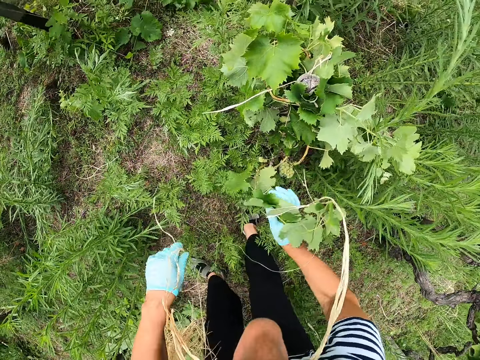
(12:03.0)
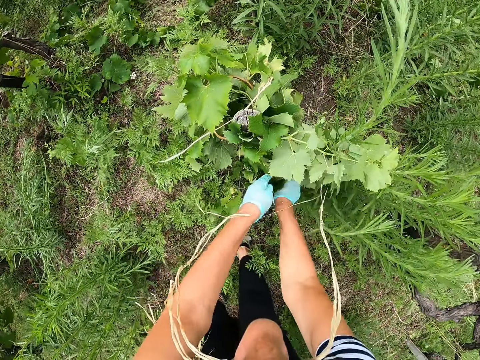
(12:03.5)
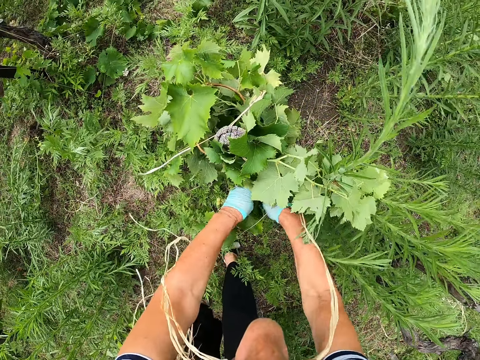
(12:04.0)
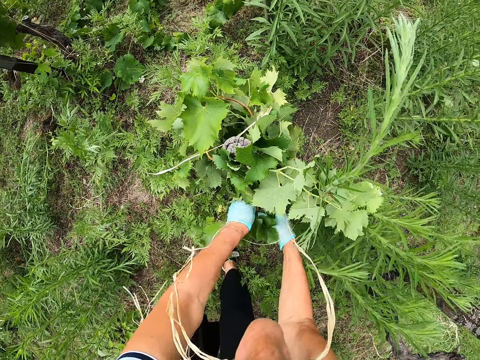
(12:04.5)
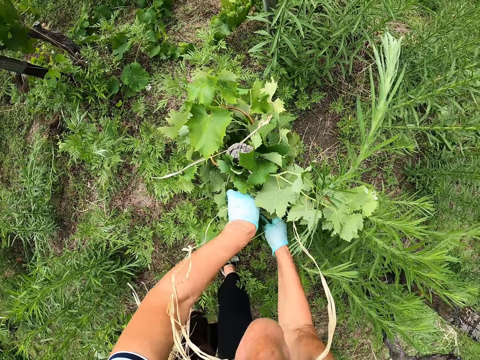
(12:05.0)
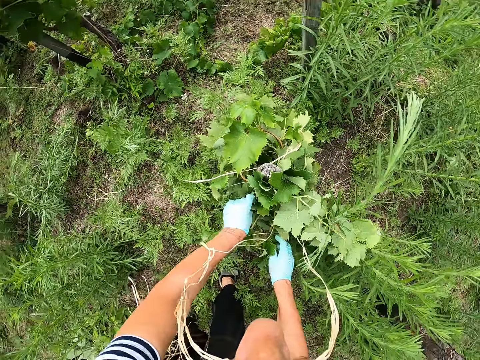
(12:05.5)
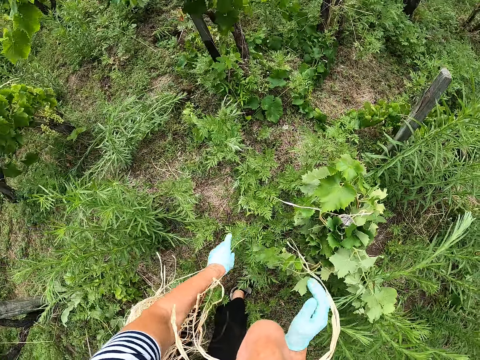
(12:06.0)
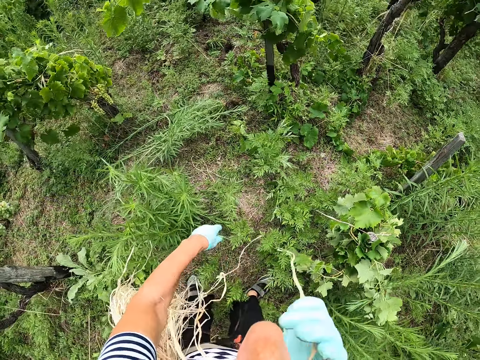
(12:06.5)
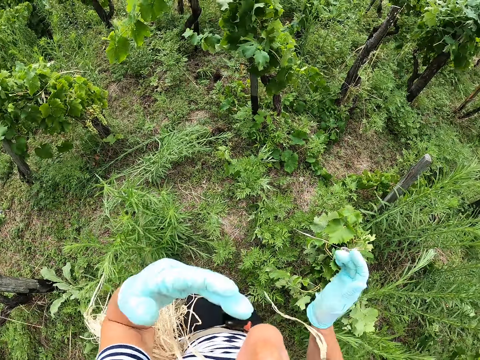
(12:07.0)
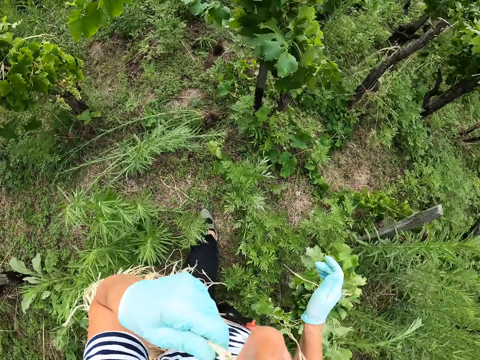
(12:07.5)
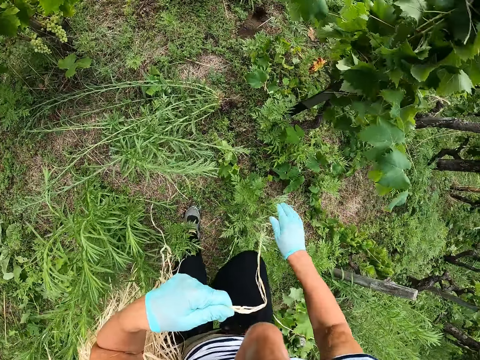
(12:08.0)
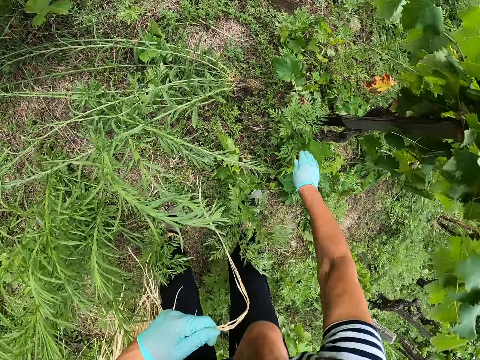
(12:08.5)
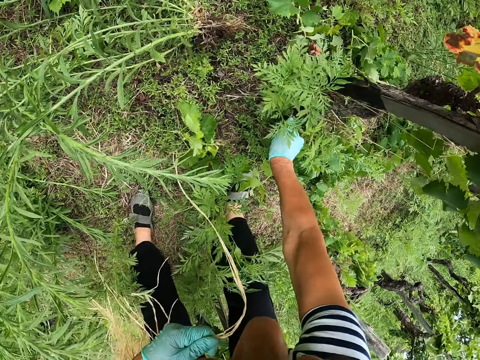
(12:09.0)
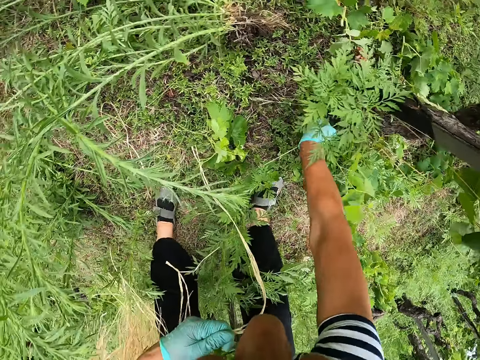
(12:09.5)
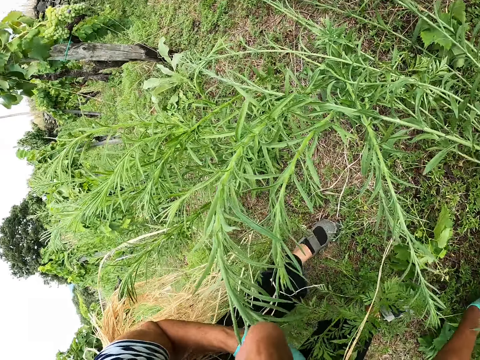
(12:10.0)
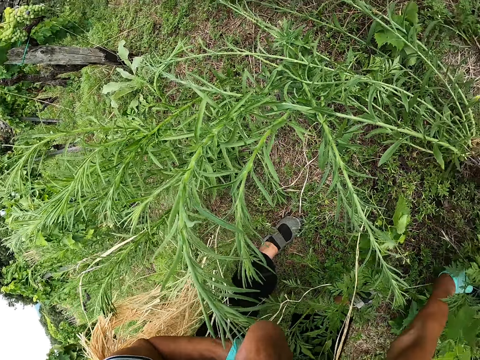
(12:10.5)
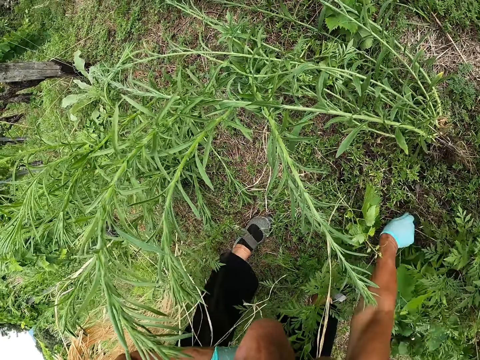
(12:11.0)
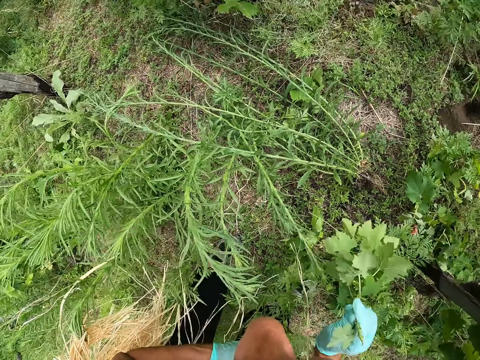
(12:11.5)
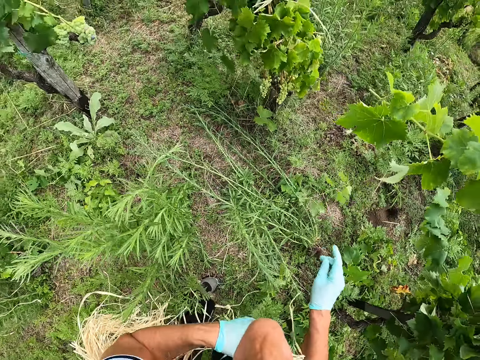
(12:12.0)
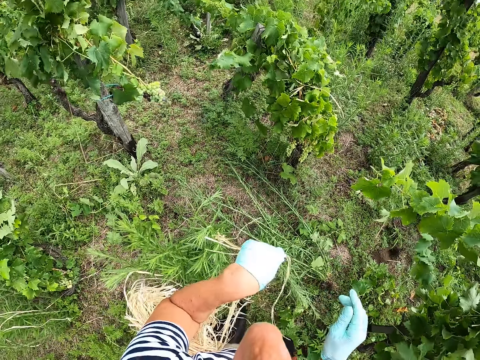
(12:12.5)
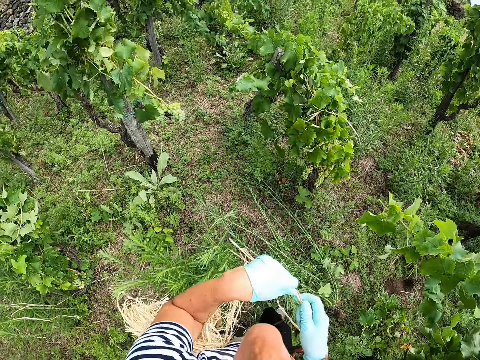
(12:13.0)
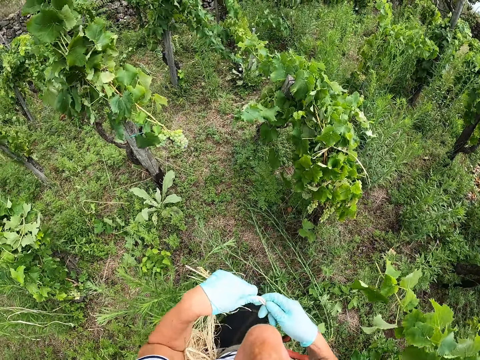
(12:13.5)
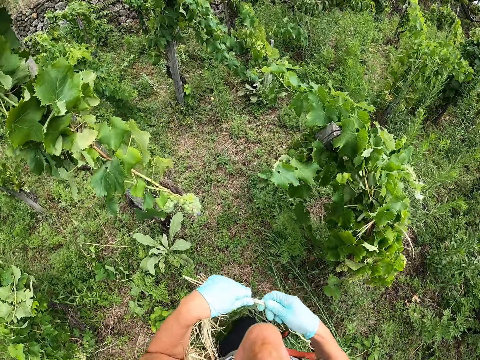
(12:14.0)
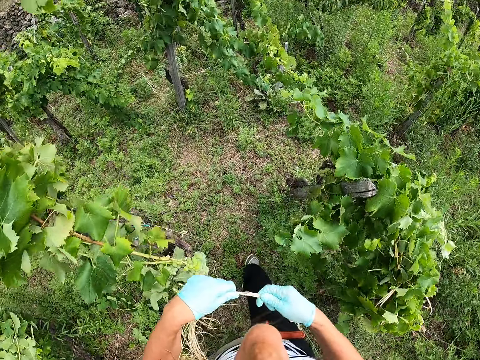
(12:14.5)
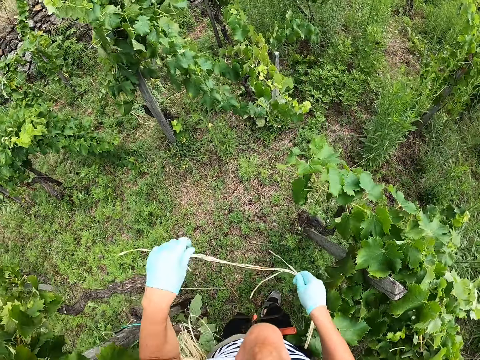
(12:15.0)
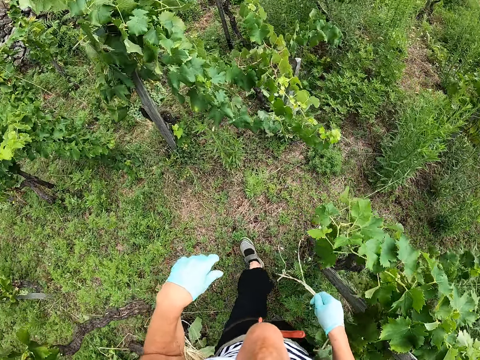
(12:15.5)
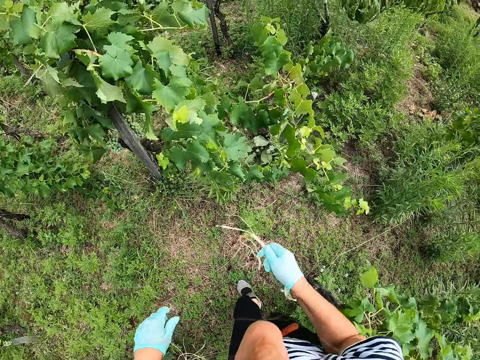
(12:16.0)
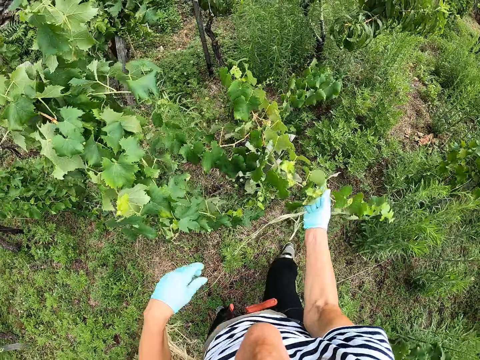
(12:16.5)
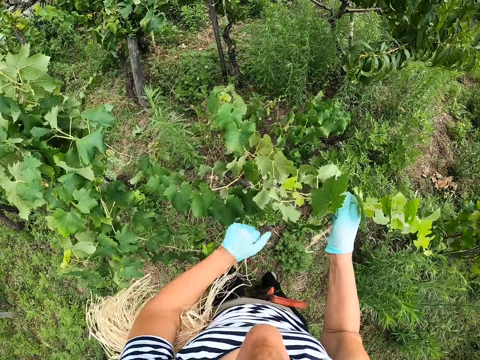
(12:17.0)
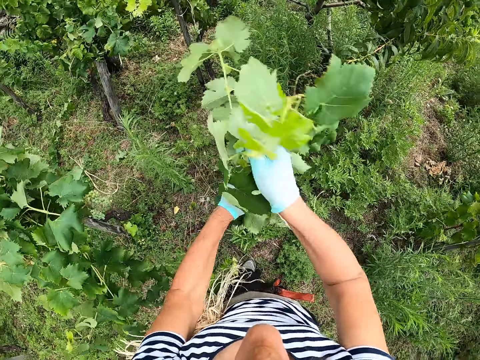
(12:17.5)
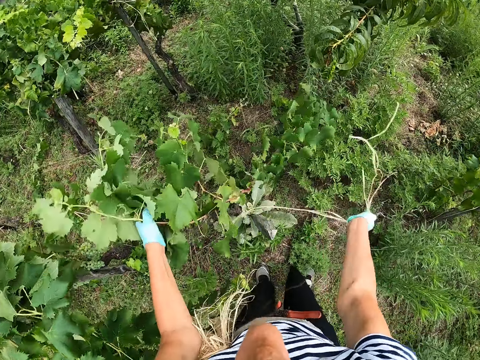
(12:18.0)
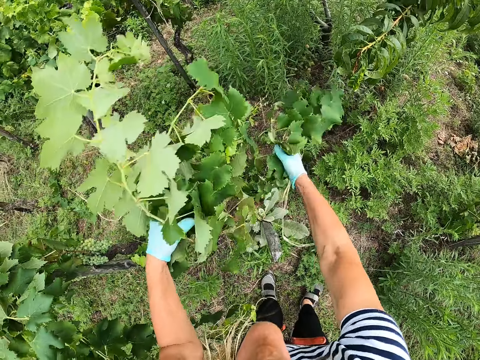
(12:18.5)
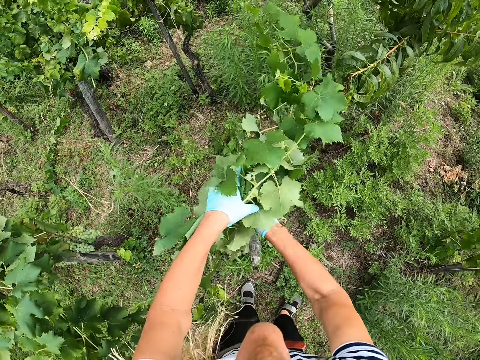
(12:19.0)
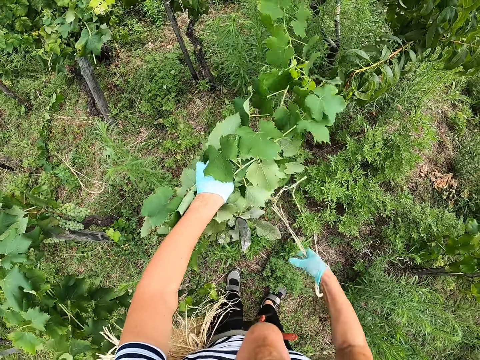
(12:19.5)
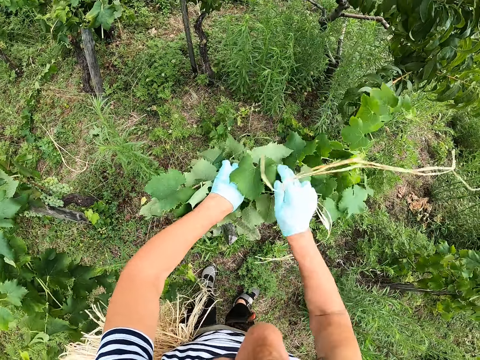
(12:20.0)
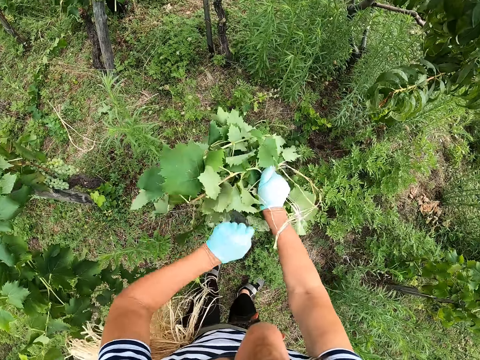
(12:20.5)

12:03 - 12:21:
The camera wearer folds a plant. They tie grape leaves. They walk in the farm. They pluck leaves from the stem. They remove weed from the ground. They throw the weed on the ground. They walk in the farm. They hold branches of the plant towards the wooden support stick. They fold the grape leaves.

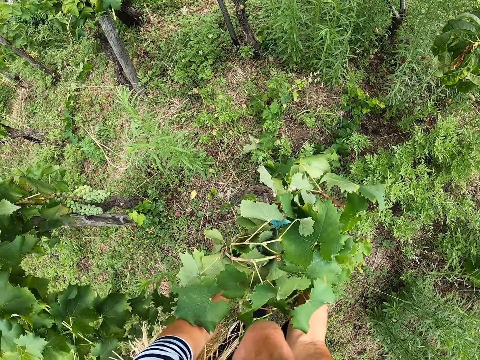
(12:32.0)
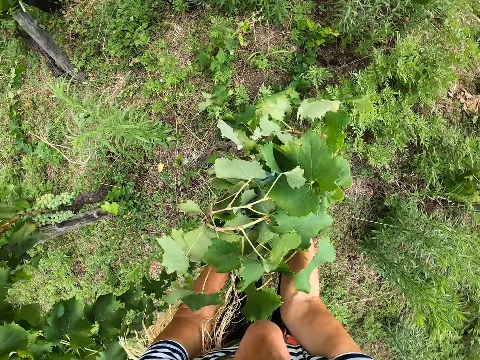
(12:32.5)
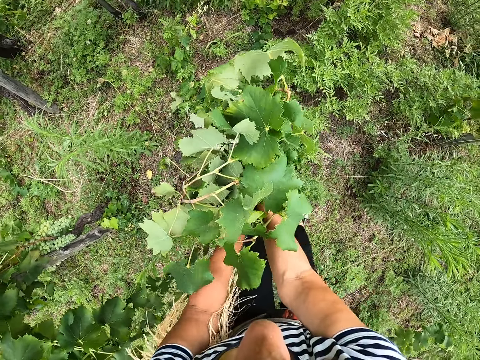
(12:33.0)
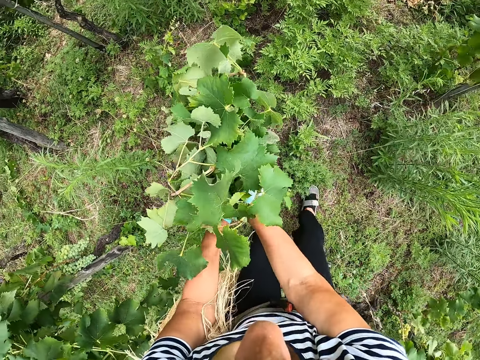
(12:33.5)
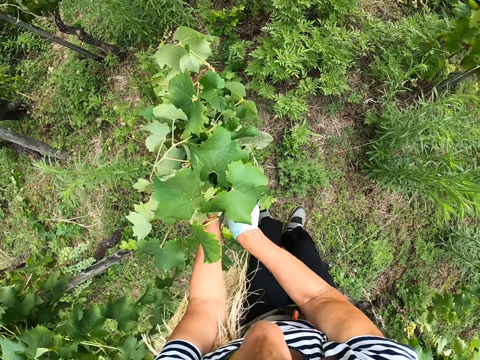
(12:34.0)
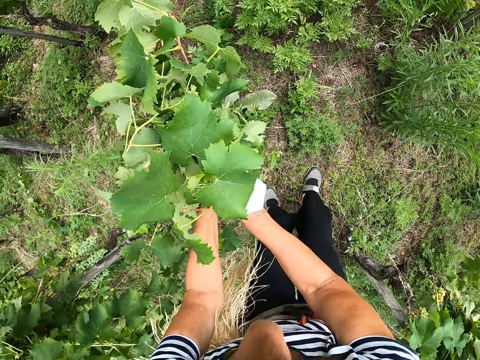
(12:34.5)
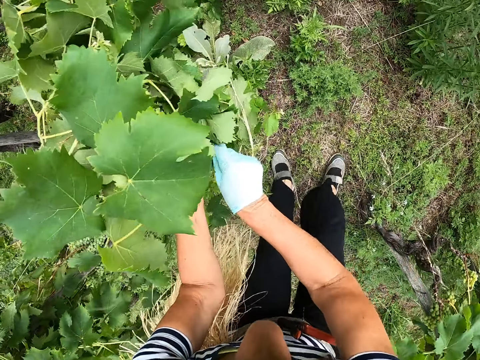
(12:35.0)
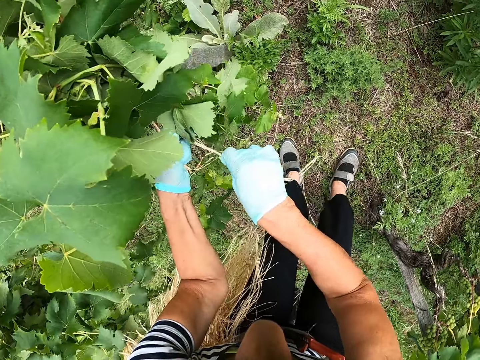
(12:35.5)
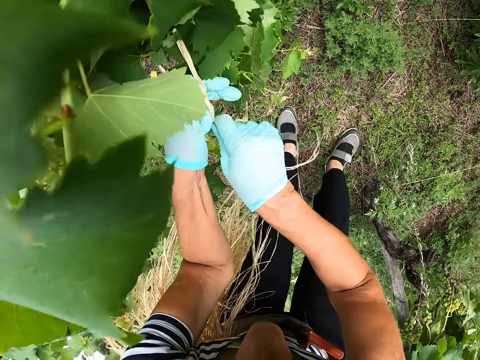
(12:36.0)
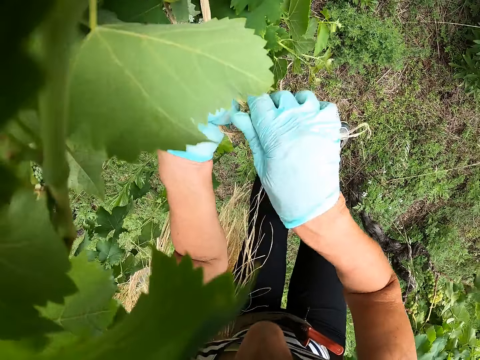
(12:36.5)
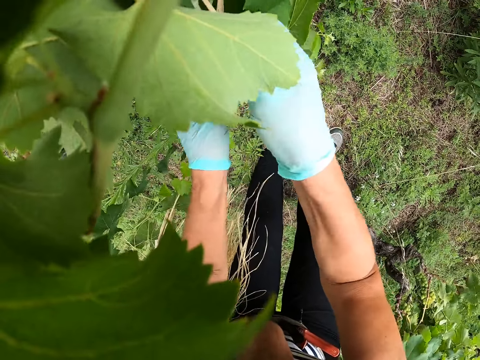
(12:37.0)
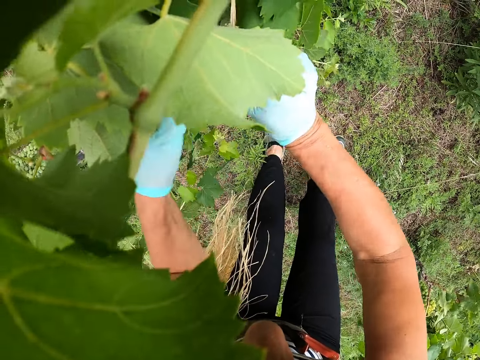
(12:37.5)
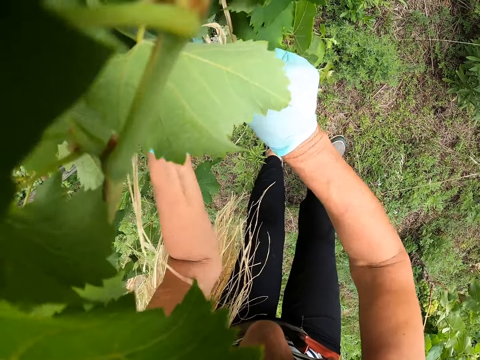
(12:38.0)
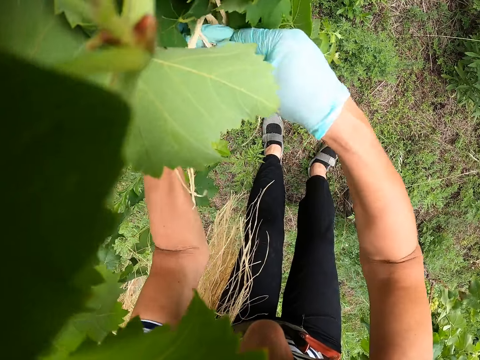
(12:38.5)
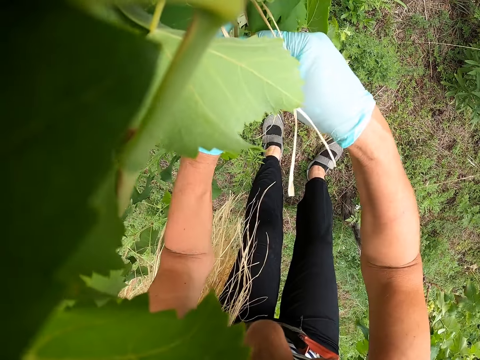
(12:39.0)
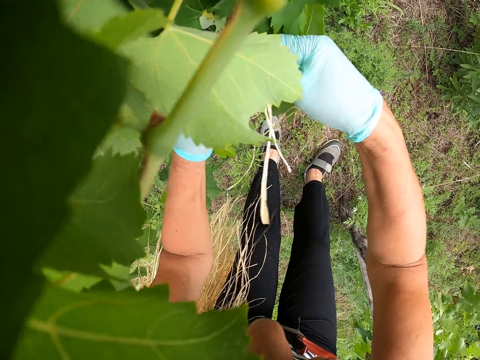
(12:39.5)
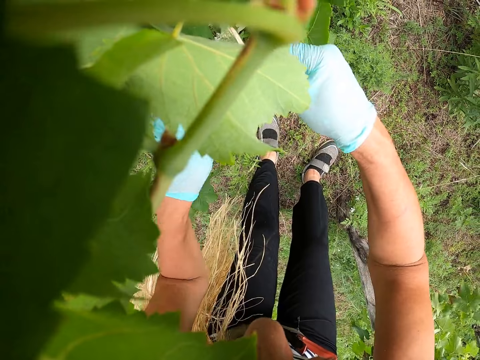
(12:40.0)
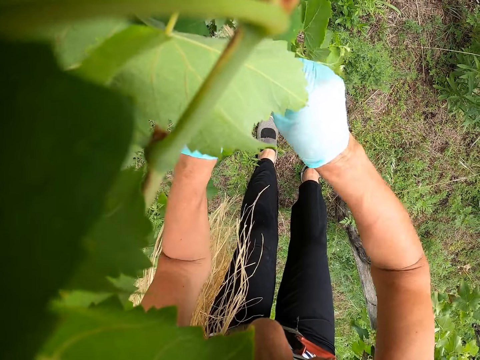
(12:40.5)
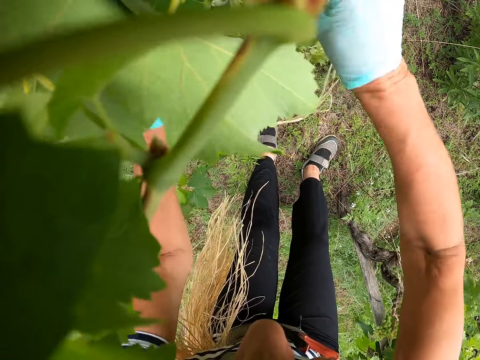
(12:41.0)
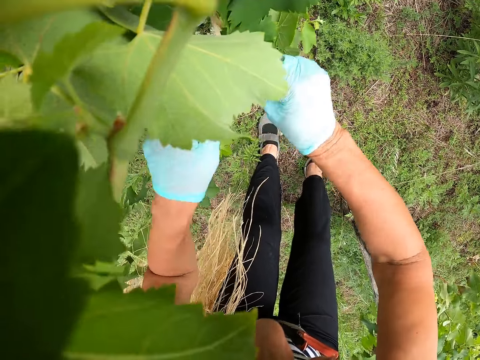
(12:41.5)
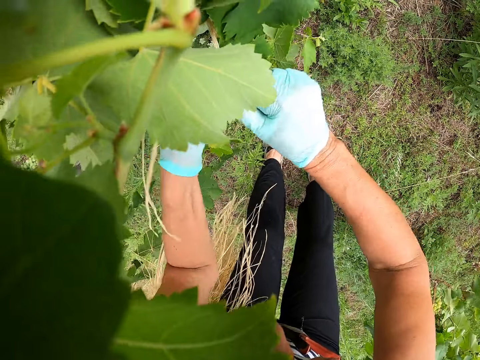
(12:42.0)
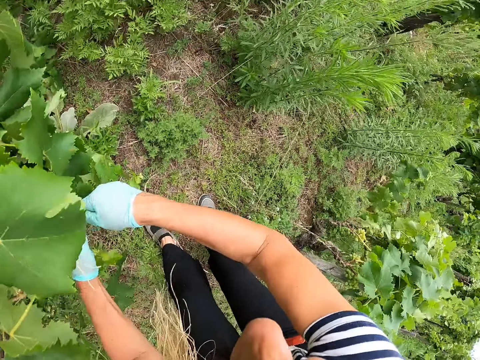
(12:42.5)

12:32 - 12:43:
The camera wearer ties branches of a plant to the wooden support stick with ropes.
